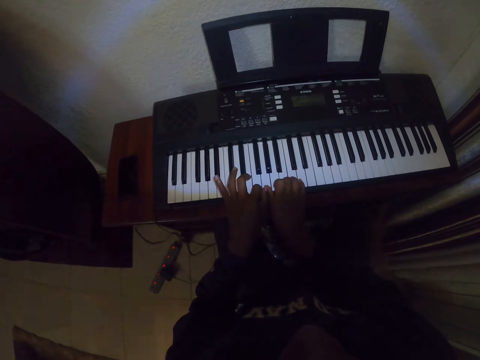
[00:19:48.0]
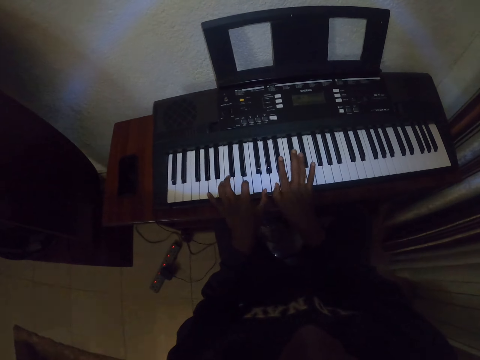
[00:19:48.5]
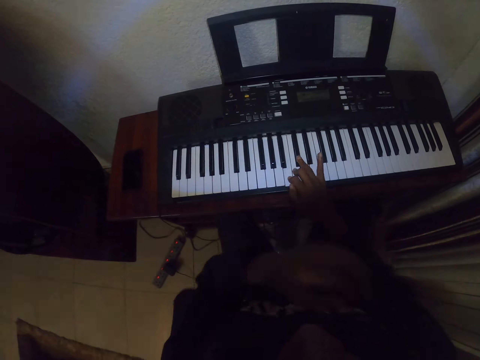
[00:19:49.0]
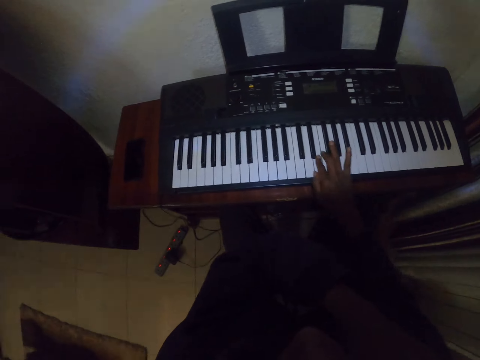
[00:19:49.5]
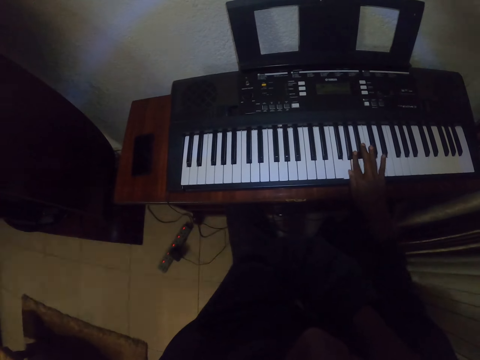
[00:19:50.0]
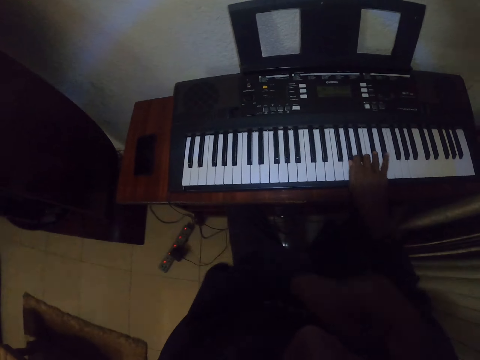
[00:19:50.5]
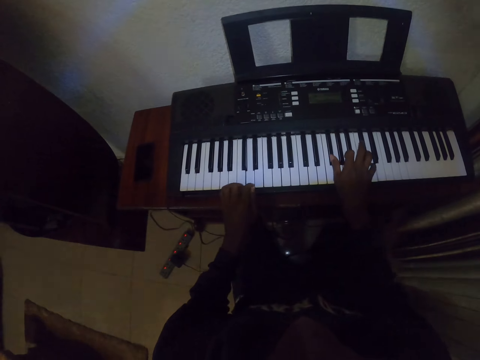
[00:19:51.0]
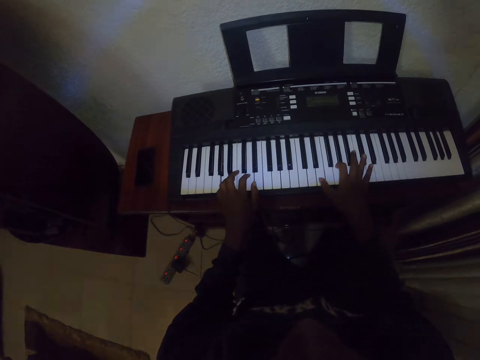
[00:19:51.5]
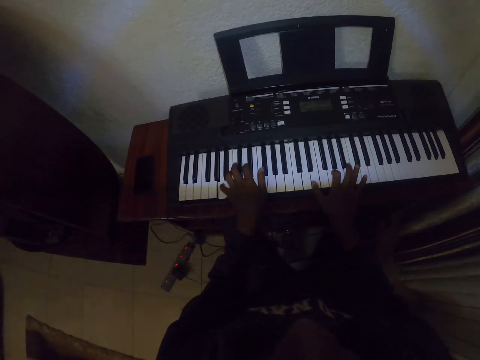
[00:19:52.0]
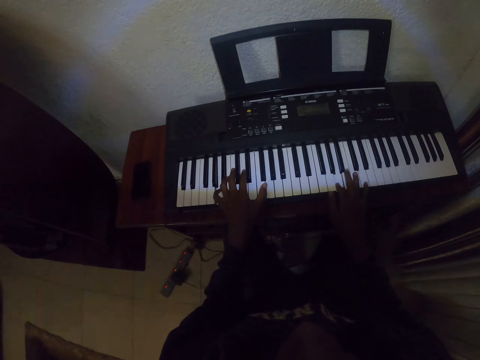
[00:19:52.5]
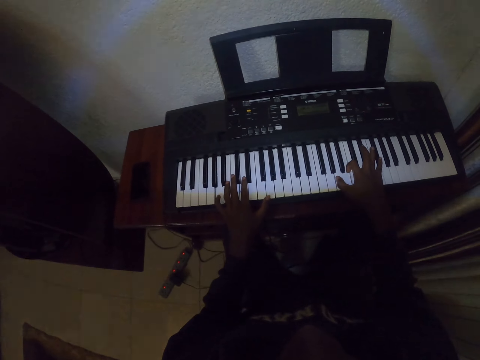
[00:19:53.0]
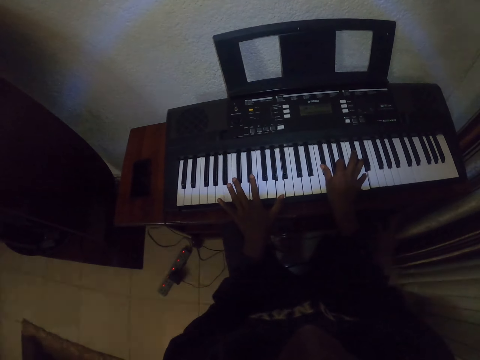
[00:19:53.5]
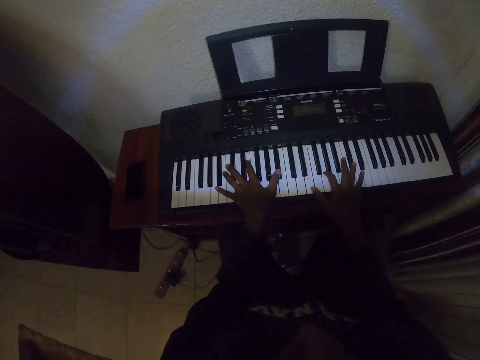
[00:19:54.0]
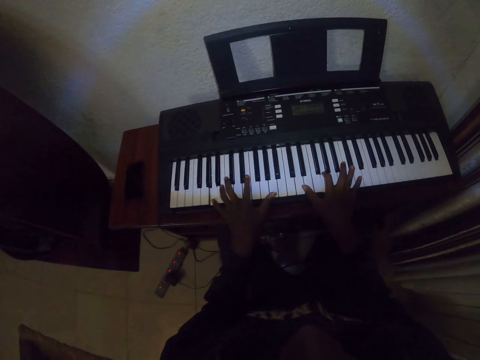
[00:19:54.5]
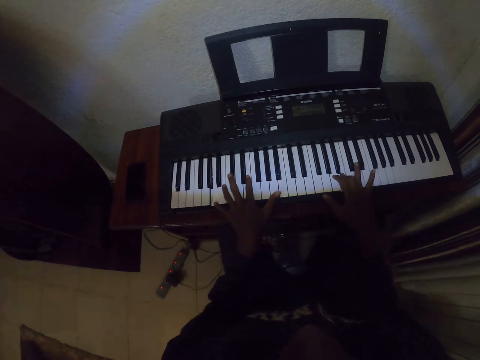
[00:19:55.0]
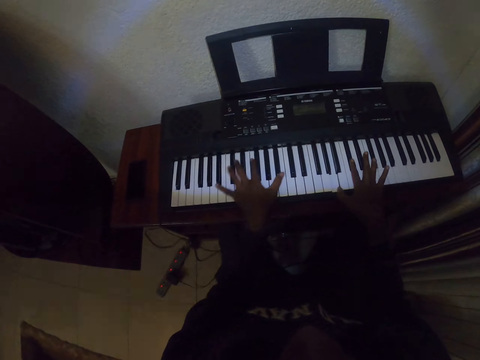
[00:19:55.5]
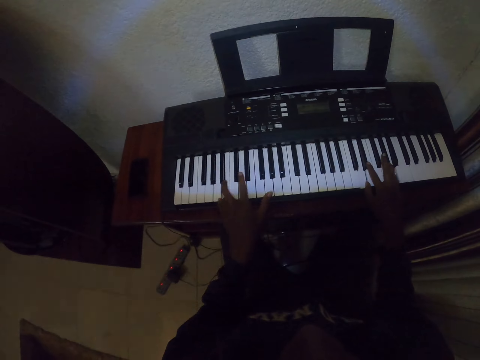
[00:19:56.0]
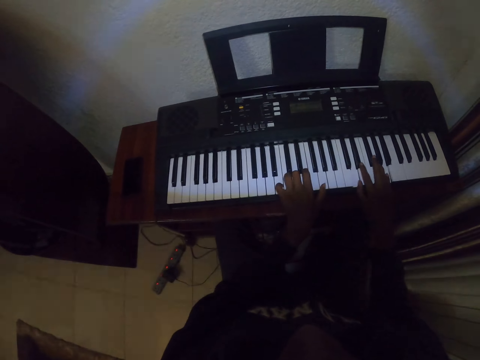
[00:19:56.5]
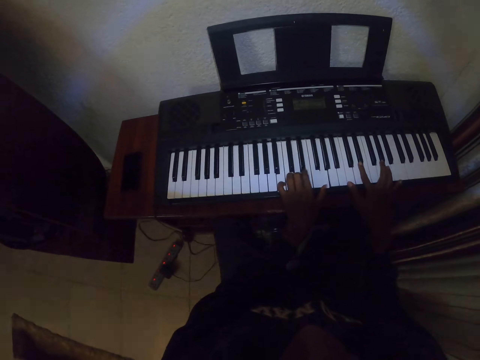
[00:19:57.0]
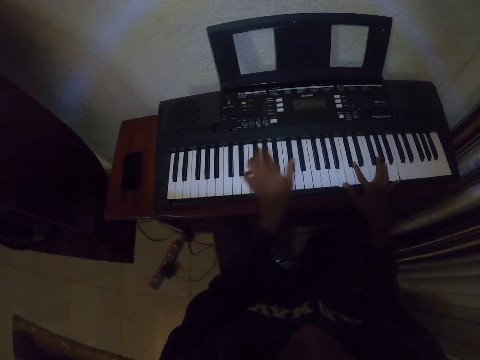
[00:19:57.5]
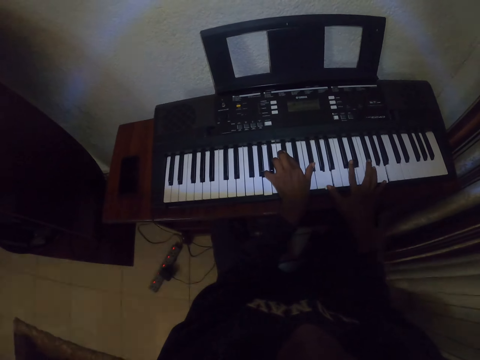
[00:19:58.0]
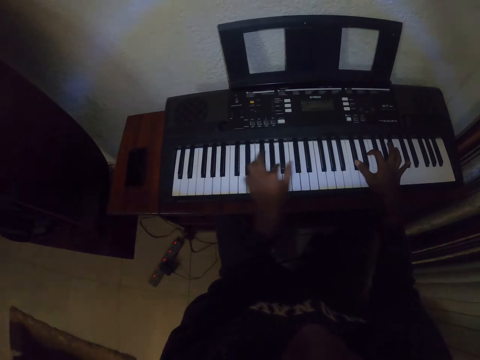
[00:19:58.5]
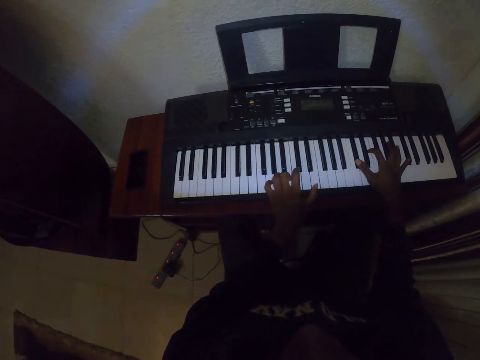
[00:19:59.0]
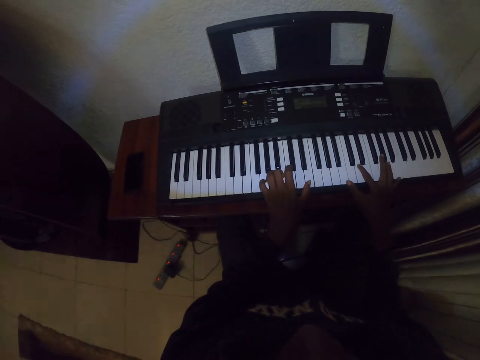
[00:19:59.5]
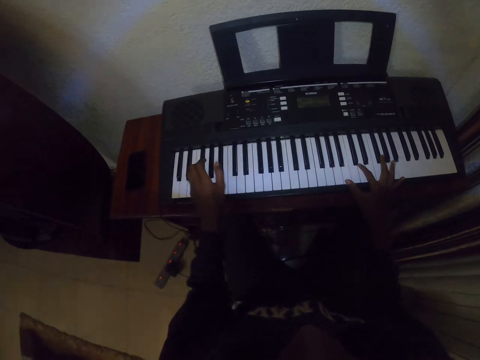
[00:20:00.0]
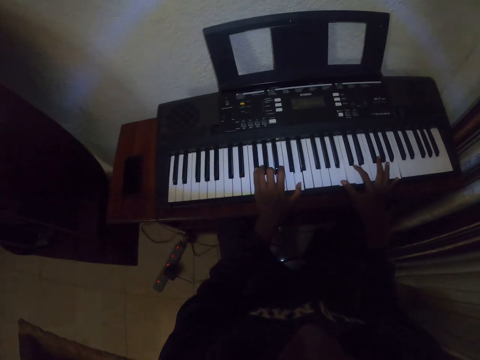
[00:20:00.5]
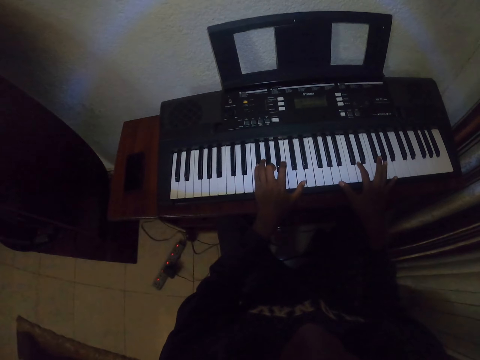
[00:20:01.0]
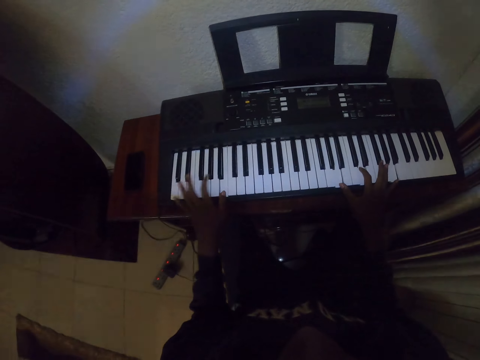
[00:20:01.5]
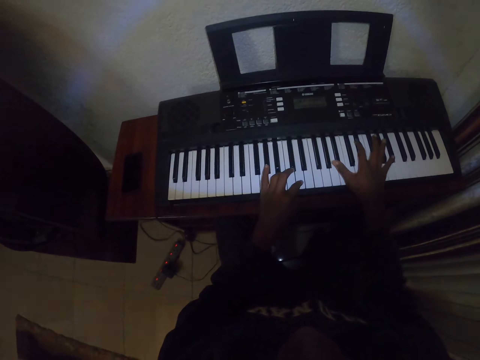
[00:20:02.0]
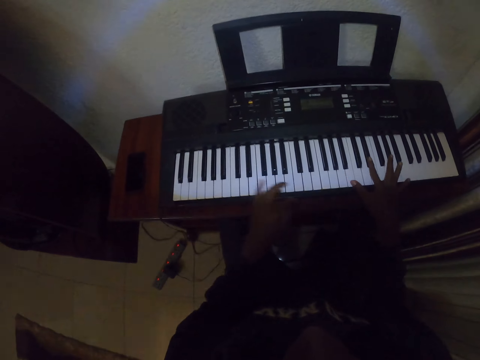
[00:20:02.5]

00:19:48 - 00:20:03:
The camera wearer moves a hand away from the piano. They play the piano.

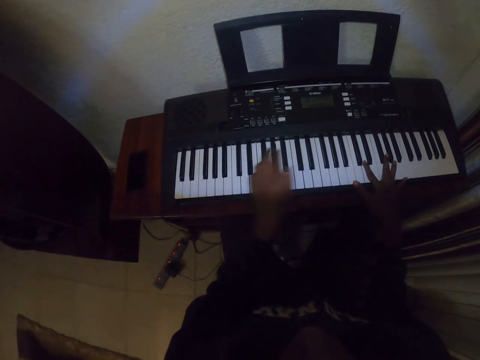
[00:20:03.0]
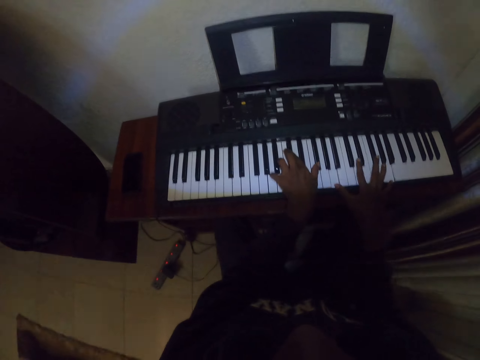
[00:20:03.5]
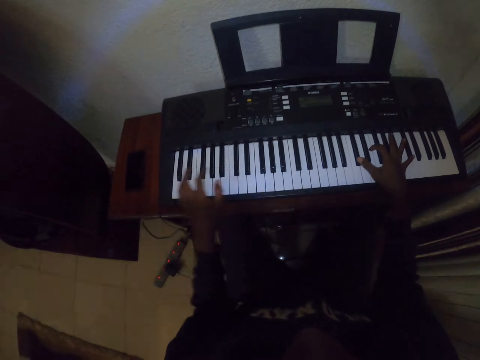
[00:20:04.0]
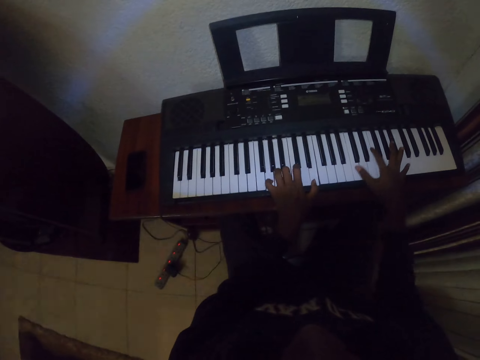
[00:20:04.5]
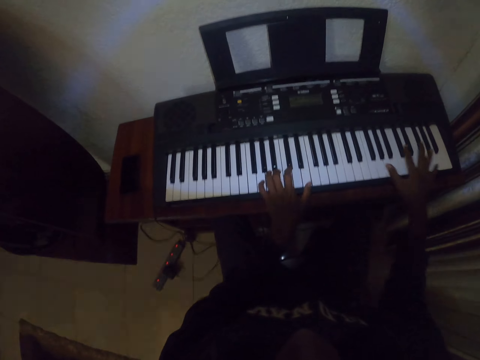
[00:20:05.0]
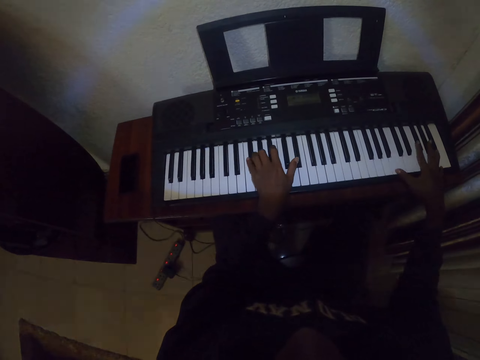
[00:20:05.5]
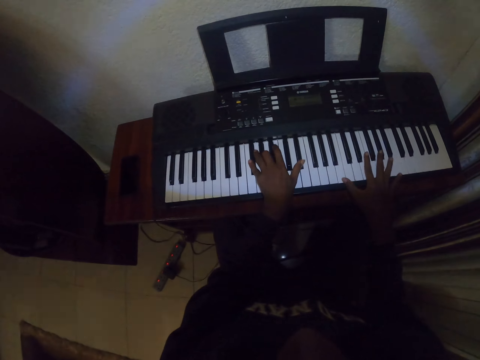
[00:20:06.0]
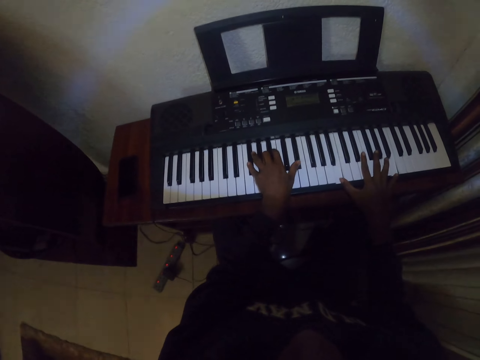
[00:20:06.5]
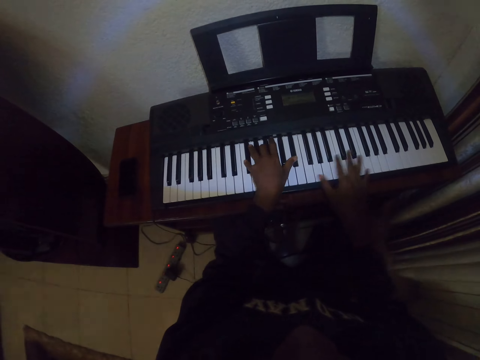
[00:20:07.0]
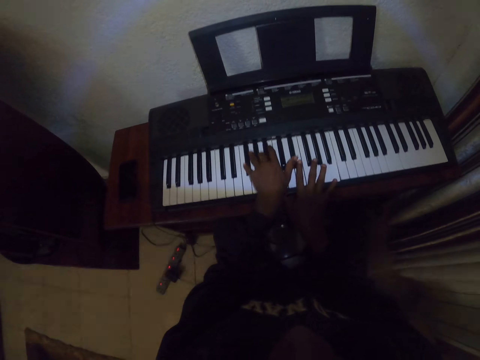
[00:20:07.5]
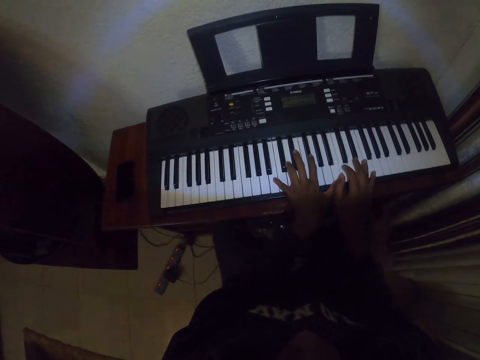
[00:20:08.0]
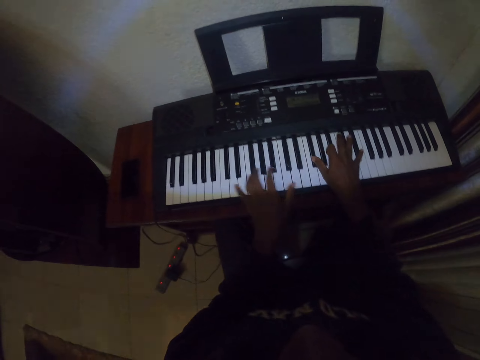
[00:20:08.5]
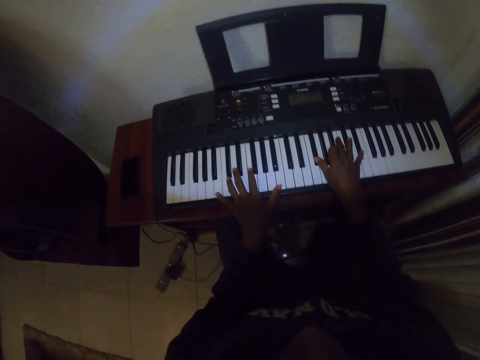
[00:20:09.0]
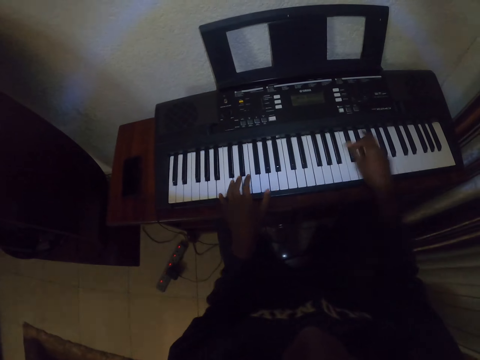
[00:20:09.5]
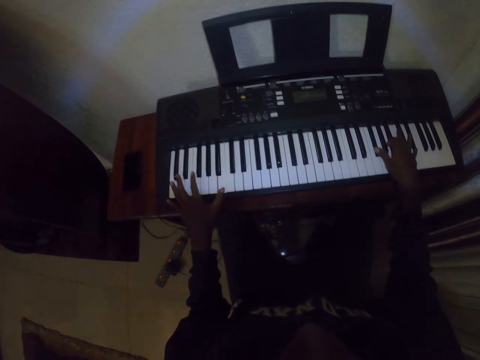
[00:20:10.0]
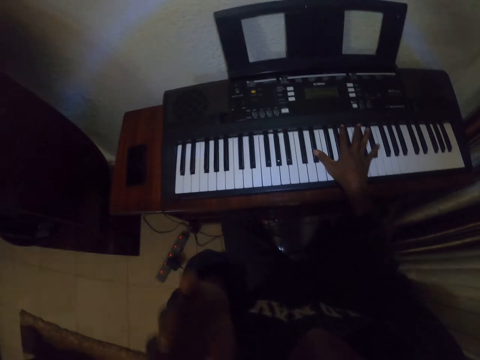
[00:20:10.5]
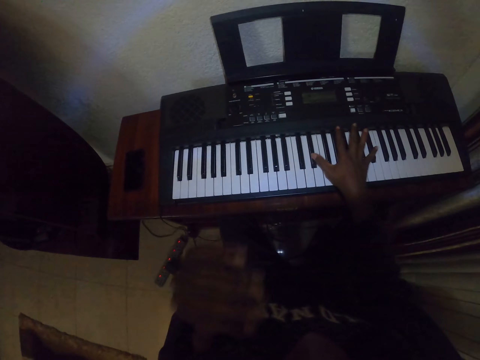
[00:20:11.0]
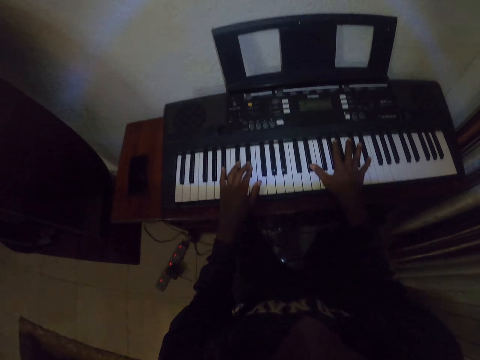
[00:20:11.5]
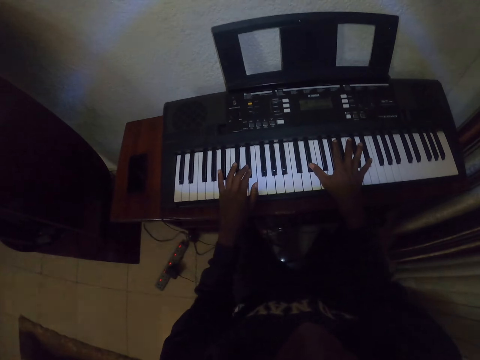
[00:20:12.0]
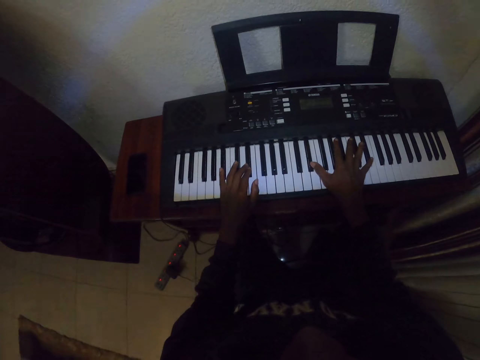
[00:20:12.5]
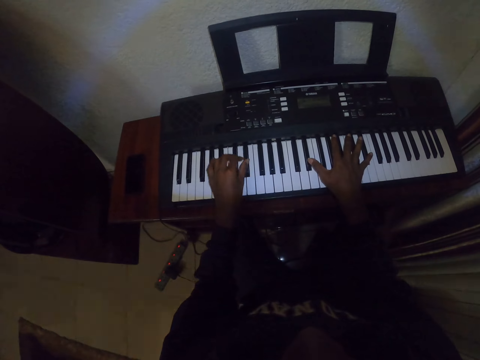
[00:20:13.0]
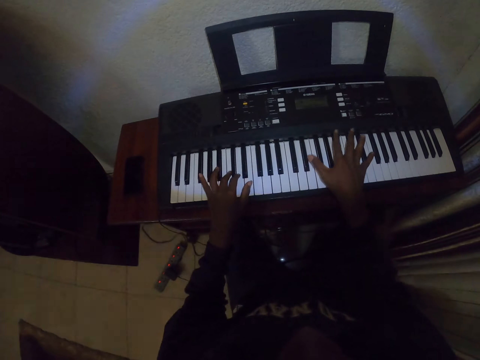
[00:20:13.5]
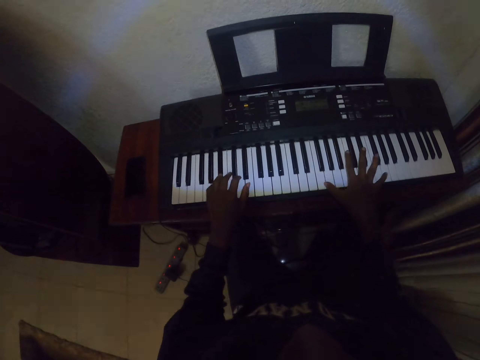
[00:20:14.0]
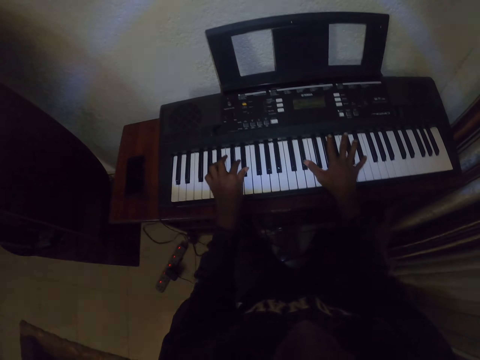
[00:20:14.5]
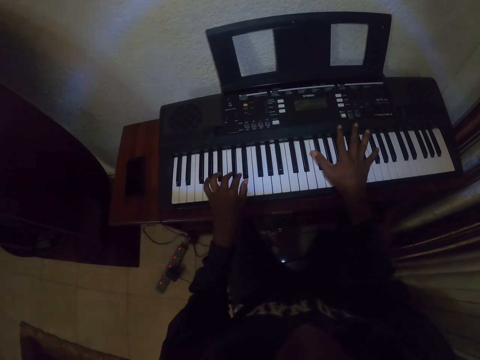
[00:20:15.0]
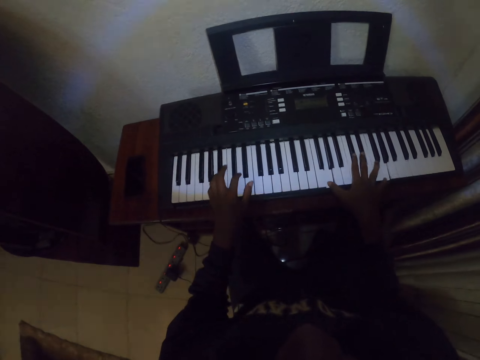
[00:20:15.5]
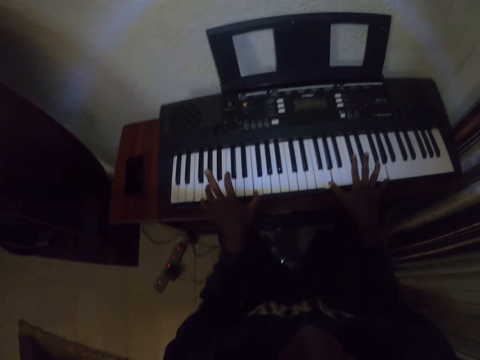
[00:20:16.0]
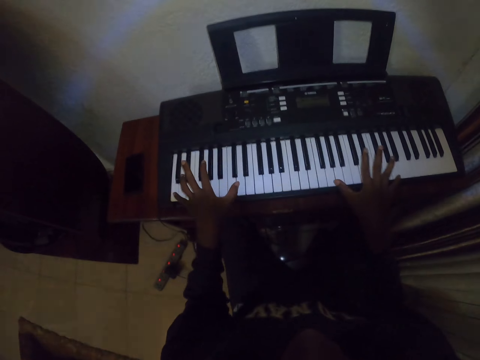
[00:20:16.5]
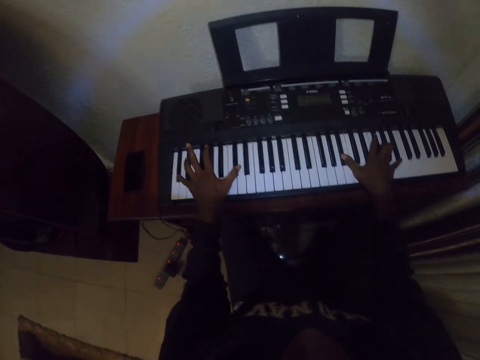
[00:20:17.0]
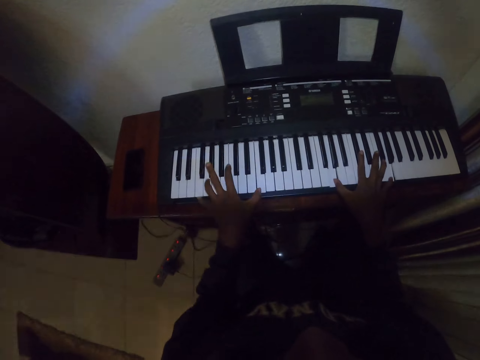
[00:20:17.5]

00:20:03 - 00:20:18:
The camera wearer moves a hand away from the piano. They play the piano.
